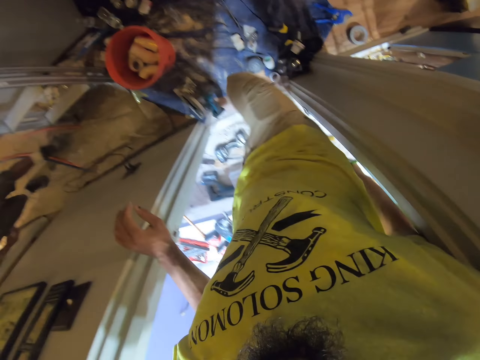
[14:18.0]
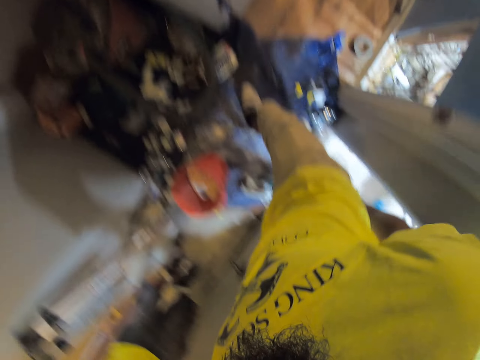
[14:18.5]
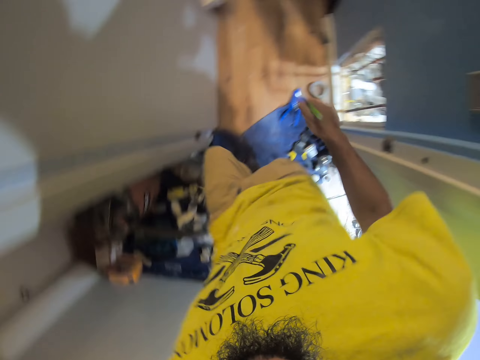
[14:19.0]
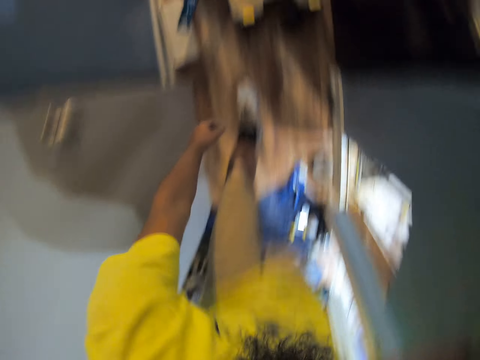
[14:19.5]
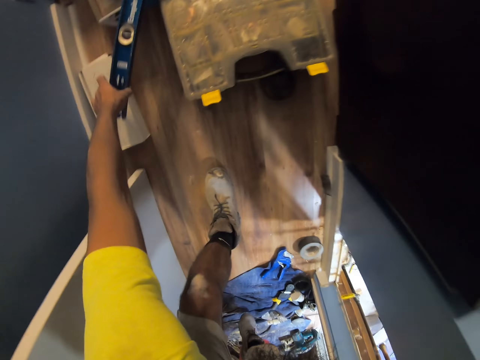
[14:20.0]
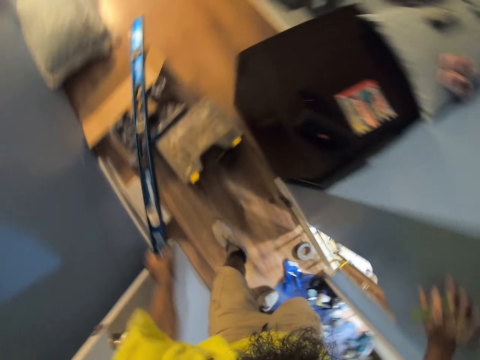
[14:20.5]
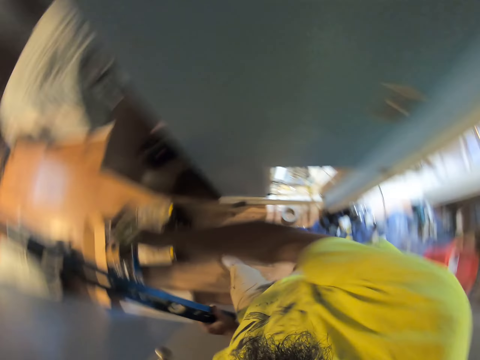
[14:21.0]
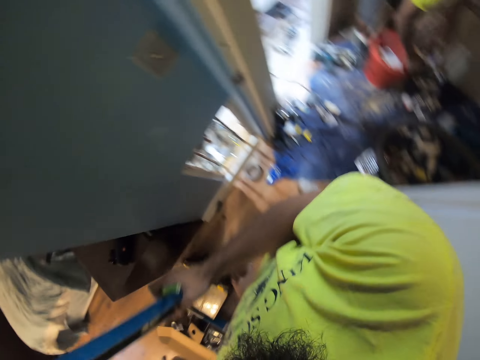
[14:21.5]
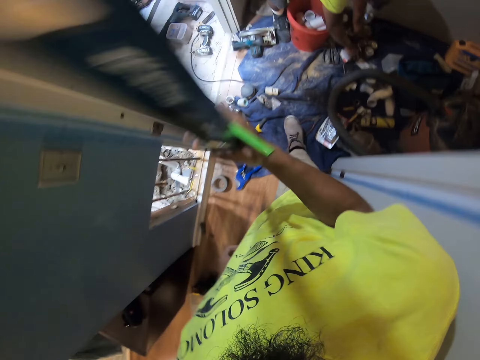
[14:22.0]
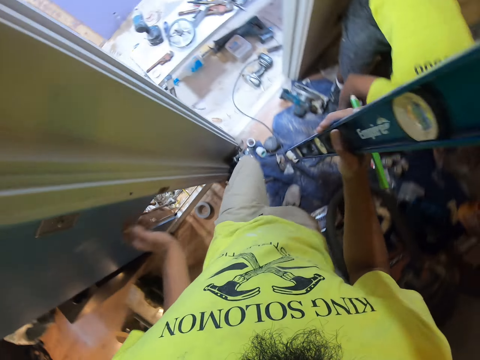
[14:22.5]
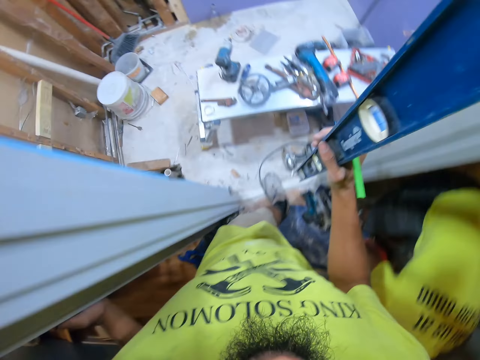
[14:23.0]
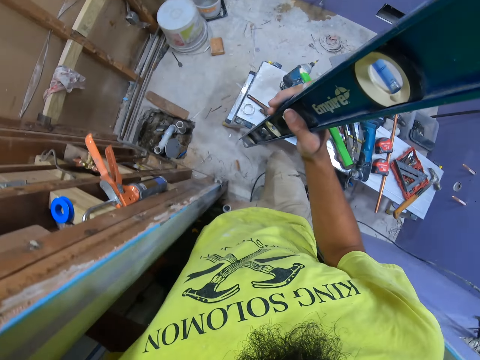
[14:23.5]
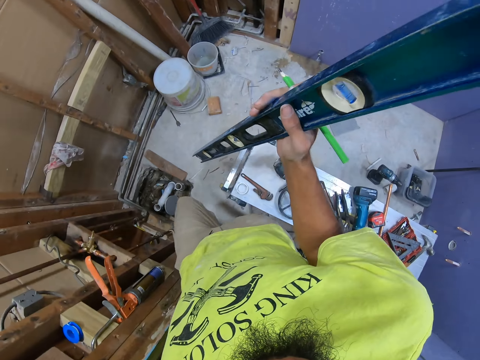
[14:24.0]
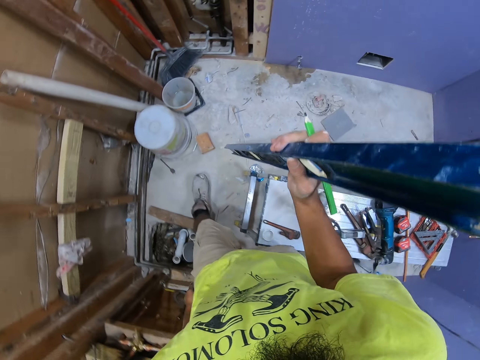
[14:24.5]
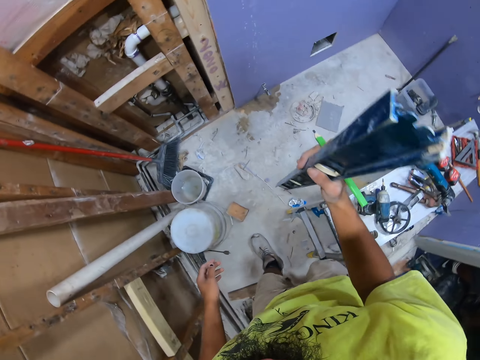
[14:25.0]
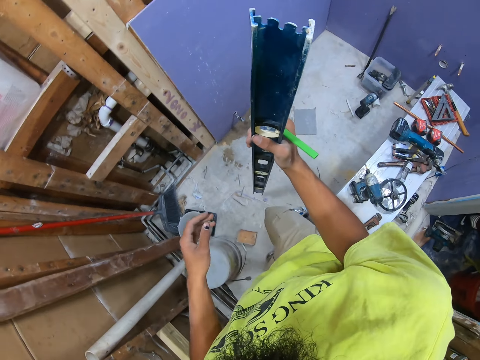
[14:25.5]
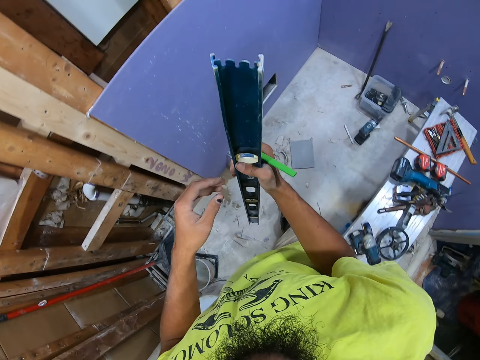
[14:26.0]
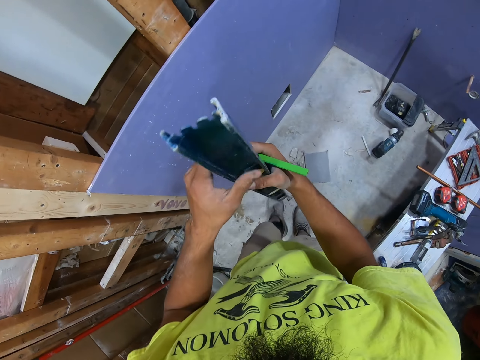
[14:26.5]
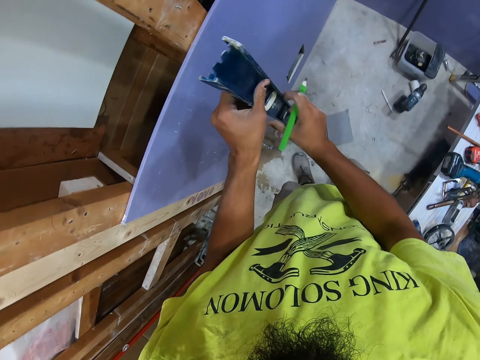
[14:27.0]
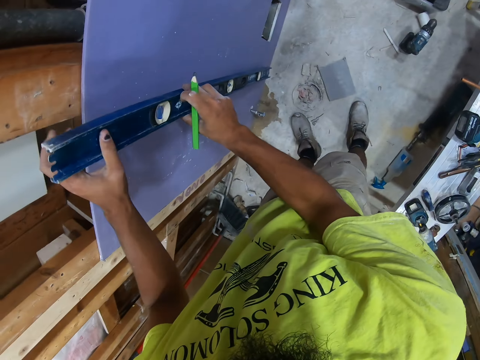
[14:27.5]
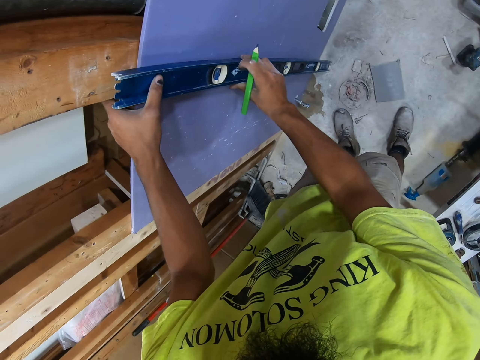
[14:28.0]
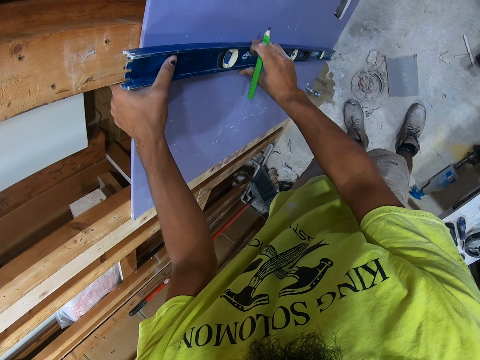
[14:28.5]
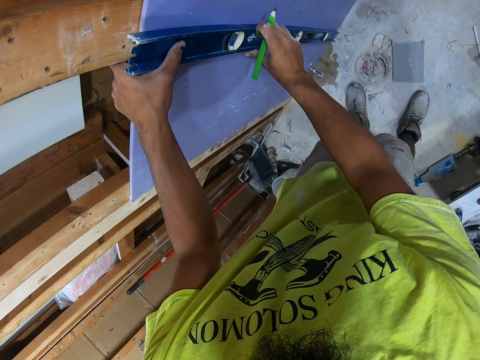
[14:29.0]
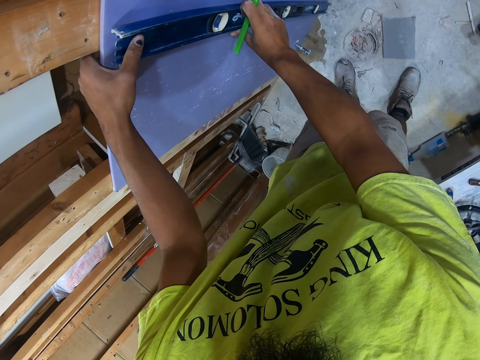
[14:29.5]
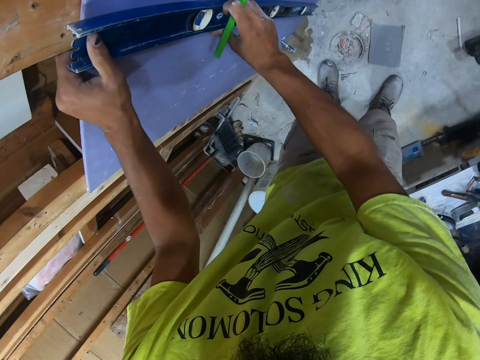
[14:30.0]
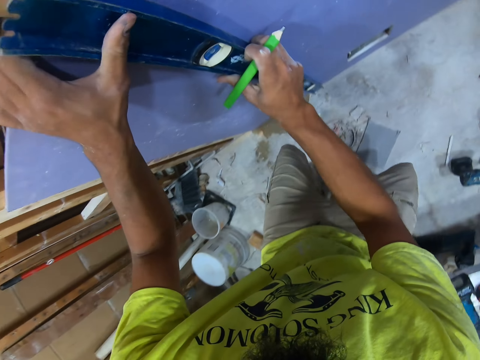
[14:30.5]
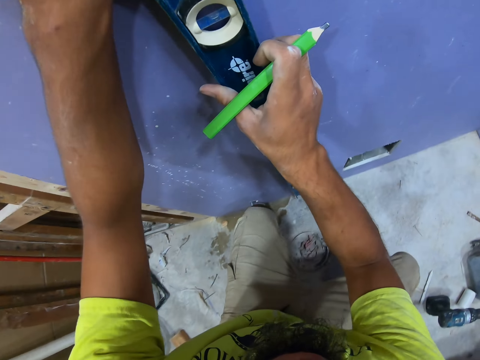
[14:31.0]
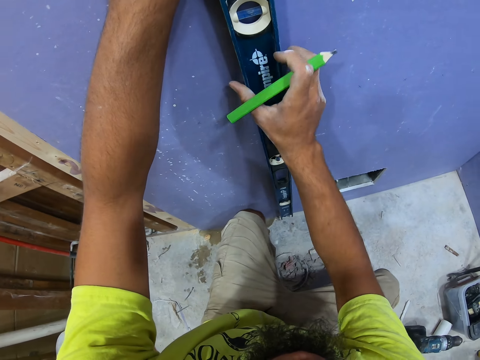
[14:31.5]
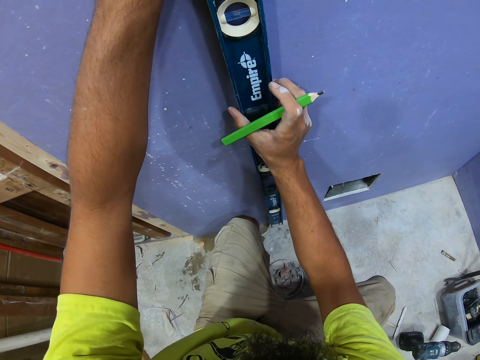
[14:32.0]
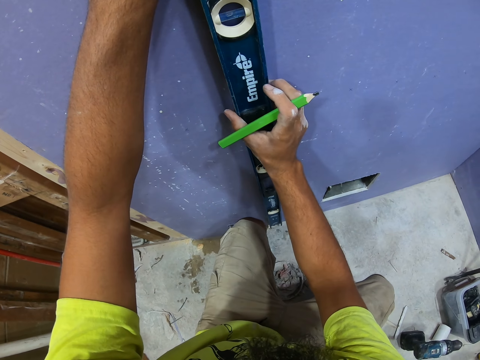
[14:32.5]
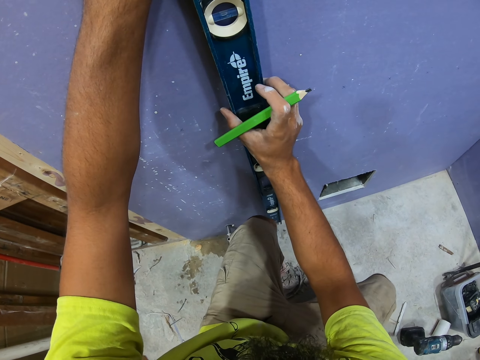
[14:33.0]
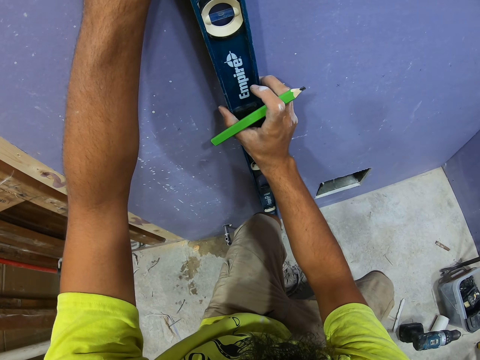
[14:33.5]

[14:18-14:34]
The camera wearer swings the left hand. They pick up the level tool with the left hand. They move the level tool to the right hand. They walk in the room. They swing the left hand. They move the level tool to the left hand. They swing the right hand. They put the level tool on the wall. They move the level tool on the wall. They stare at the level tool.

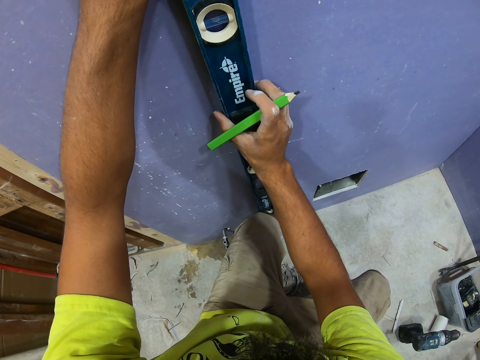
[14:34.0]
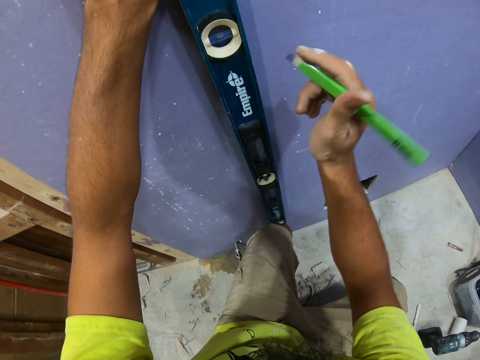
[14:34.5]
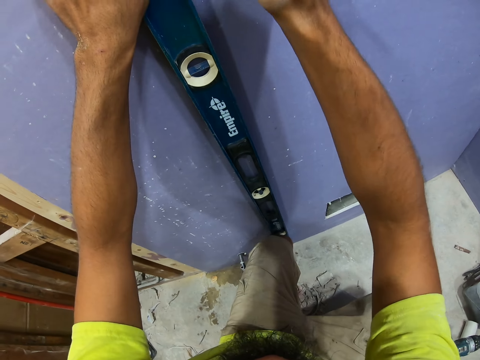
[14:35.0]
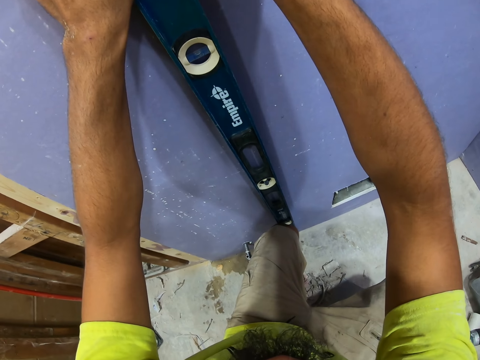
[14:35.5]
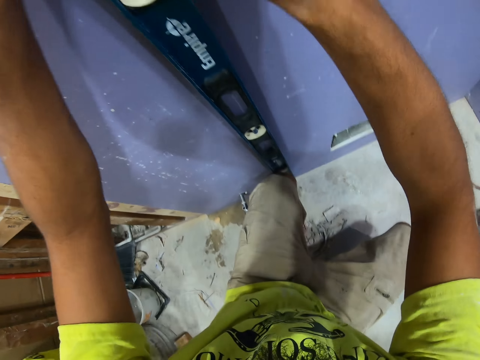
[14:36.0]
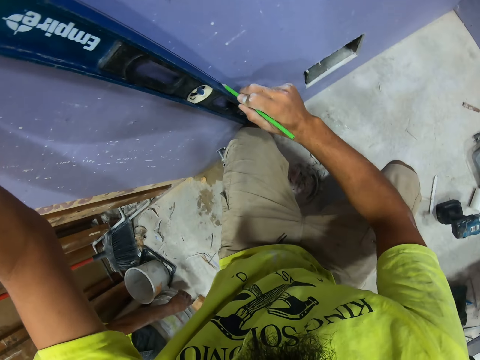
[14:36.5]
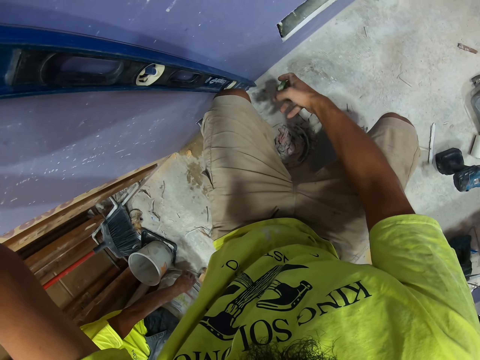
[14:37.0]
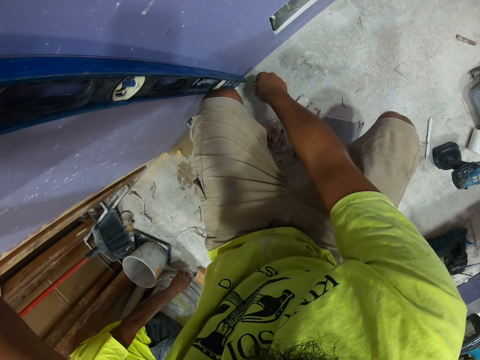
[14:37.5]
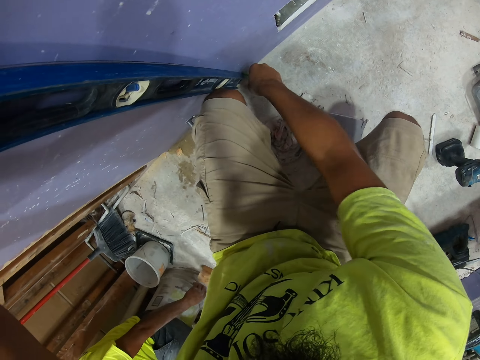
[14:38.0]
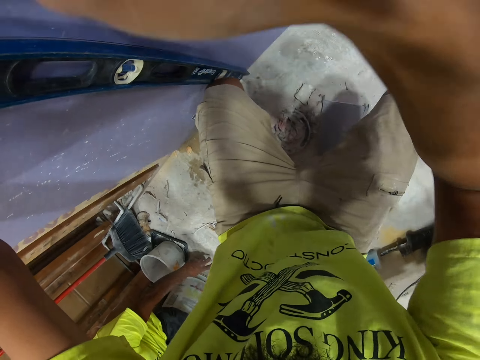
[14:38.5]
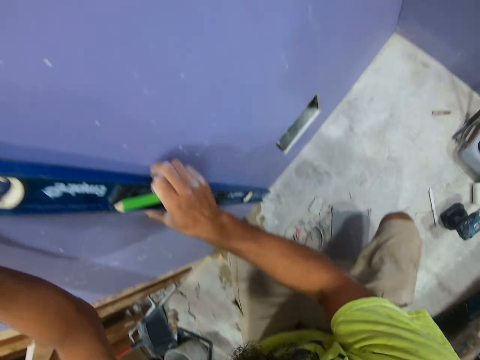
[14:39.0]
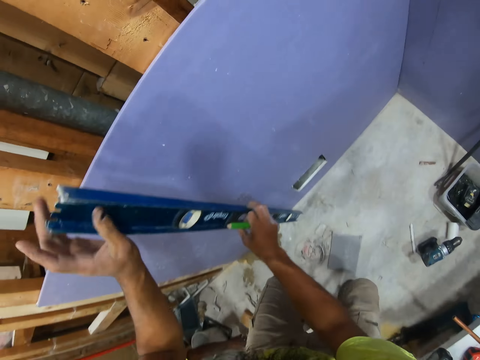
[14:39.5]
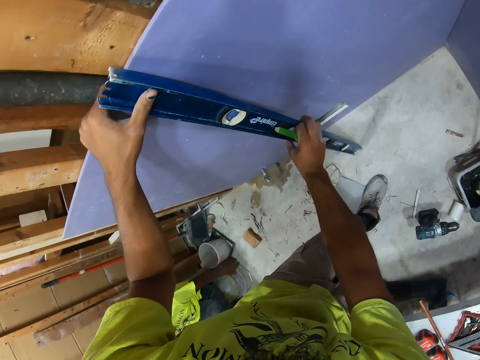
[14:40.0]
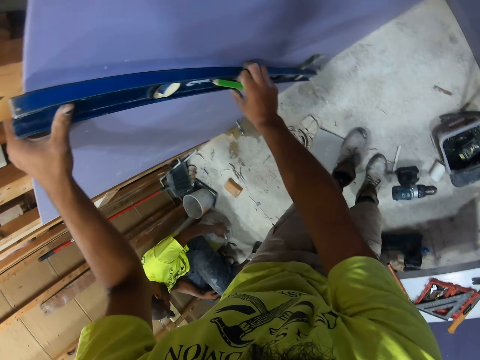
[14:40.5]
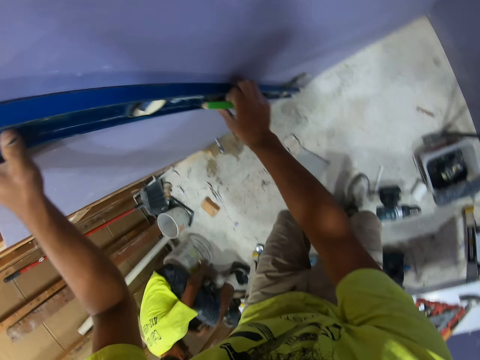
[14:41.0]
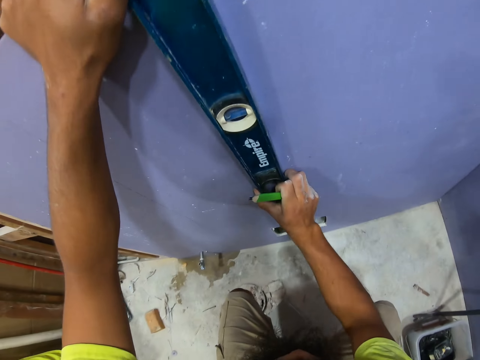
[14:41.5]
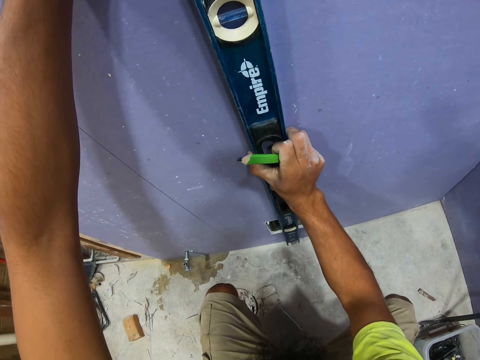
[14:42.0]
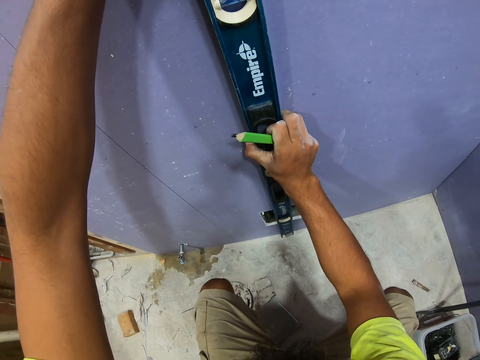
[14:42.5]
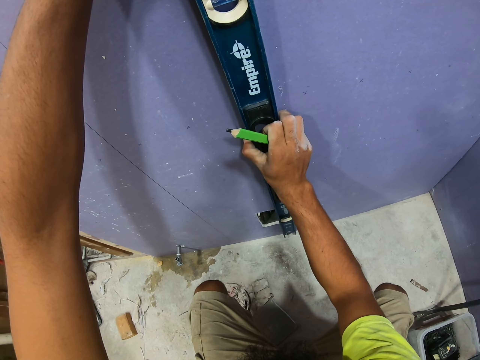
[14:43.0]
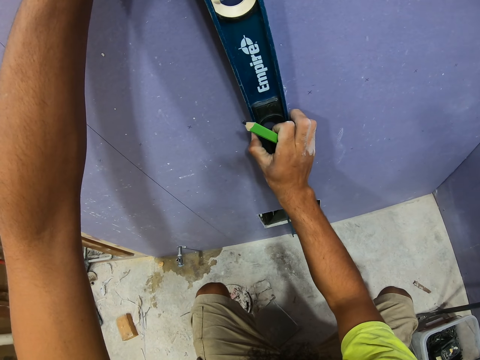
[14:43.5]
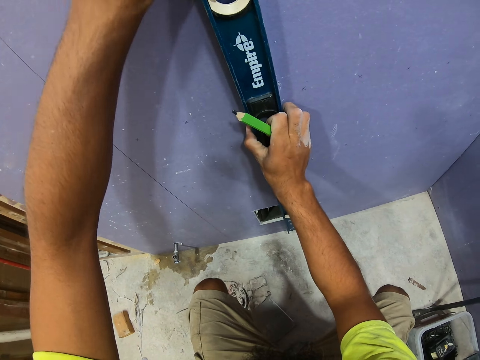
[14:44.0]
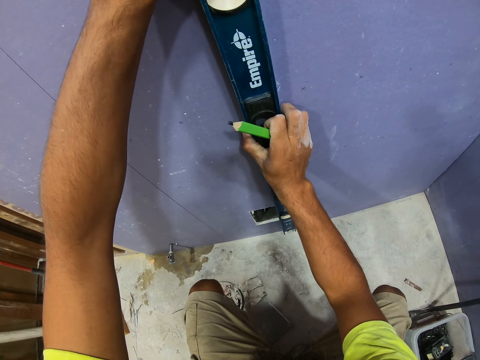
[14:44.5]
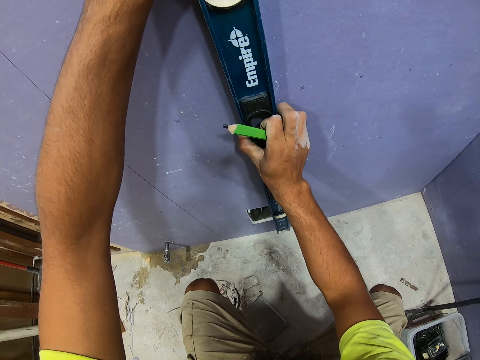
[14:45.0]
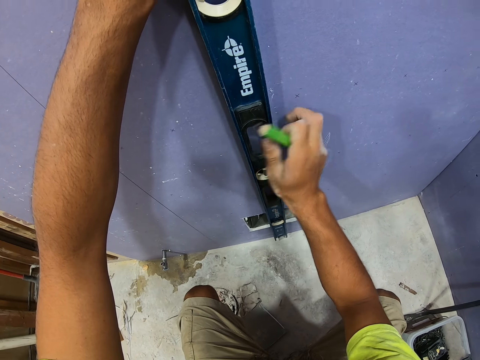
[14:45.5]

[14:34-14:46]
The camera wearer swings the right hand. They mark the wall using a pencil. They move the level tool on the wall. They stare at the level tool.
